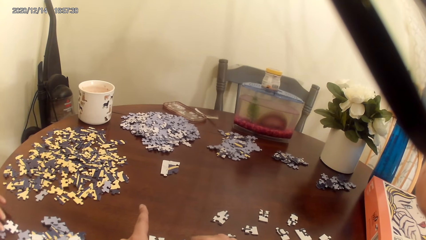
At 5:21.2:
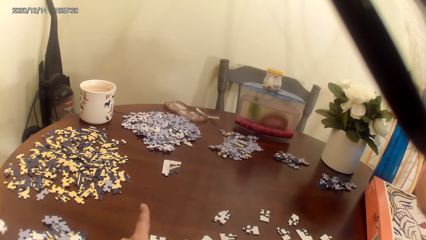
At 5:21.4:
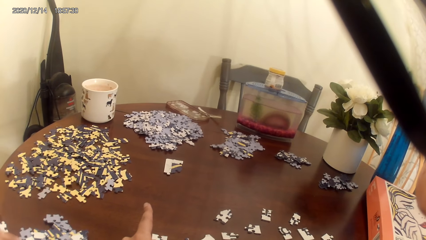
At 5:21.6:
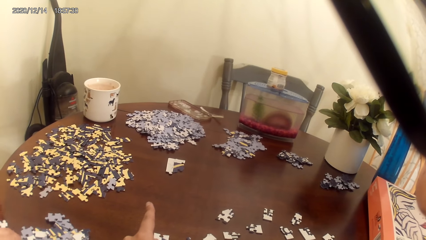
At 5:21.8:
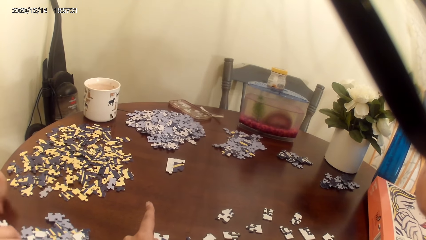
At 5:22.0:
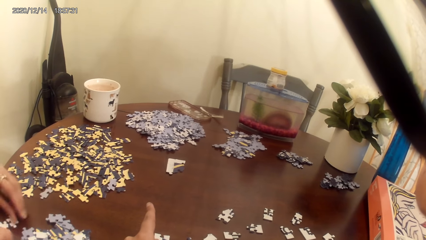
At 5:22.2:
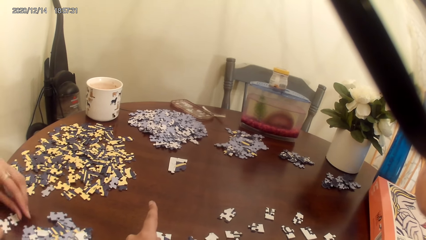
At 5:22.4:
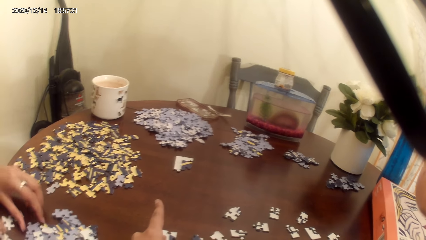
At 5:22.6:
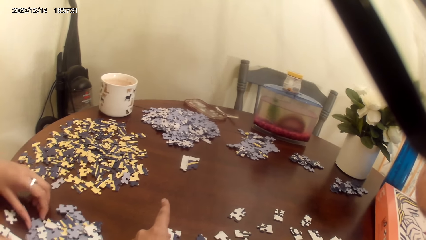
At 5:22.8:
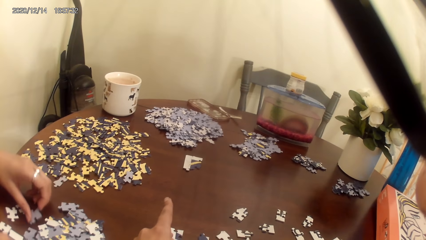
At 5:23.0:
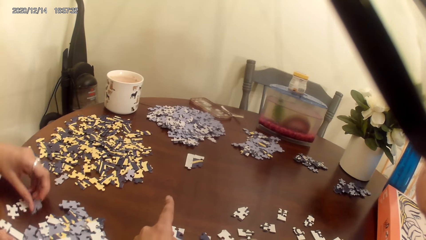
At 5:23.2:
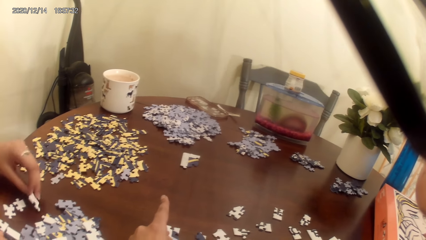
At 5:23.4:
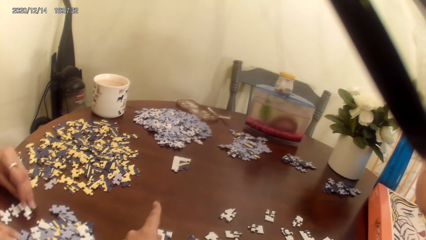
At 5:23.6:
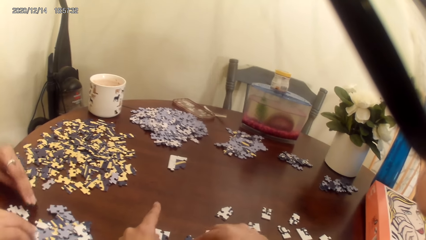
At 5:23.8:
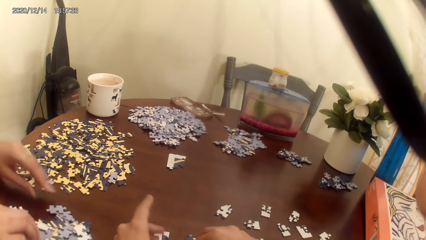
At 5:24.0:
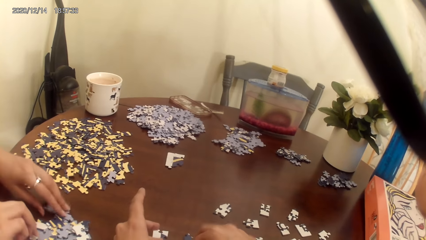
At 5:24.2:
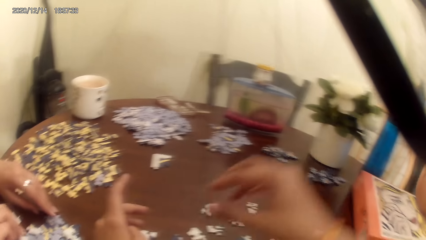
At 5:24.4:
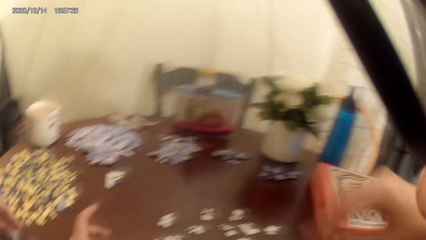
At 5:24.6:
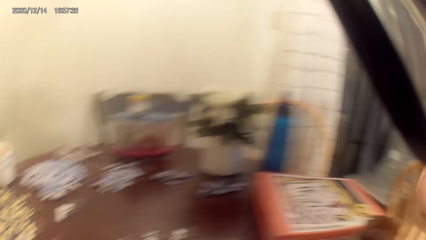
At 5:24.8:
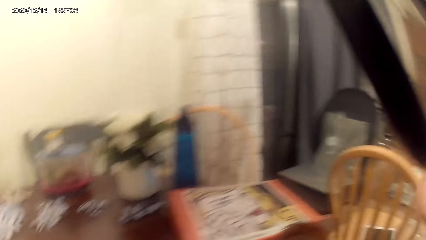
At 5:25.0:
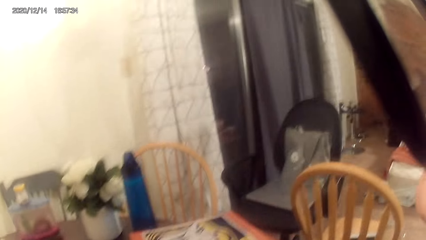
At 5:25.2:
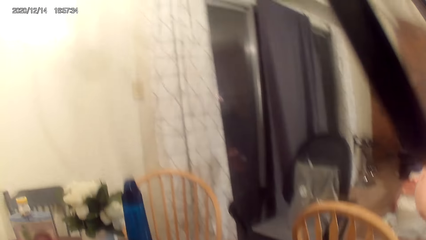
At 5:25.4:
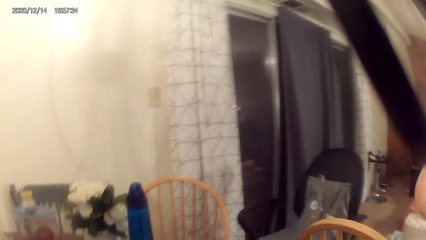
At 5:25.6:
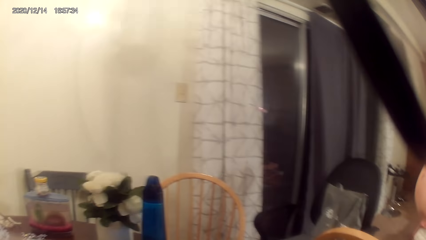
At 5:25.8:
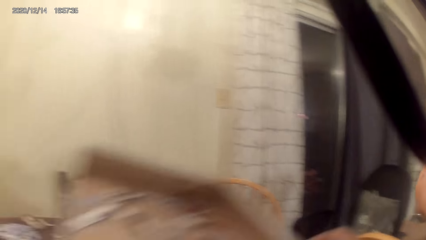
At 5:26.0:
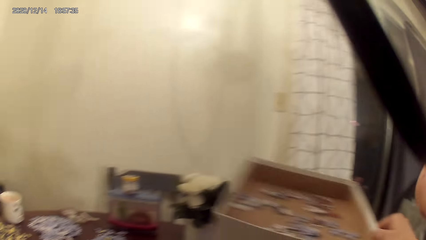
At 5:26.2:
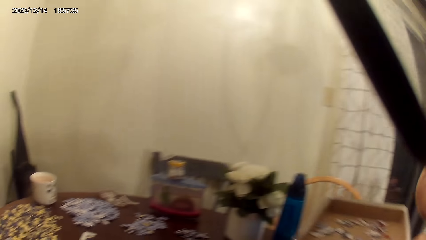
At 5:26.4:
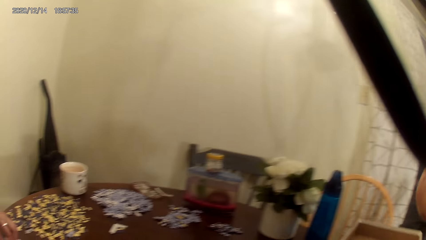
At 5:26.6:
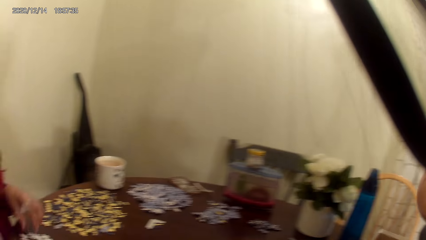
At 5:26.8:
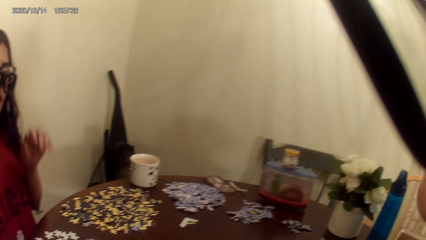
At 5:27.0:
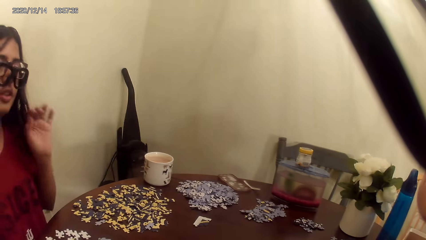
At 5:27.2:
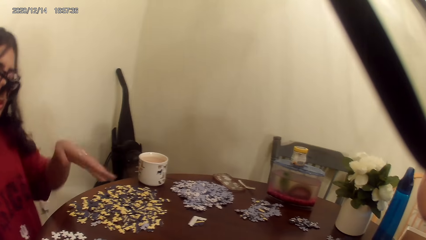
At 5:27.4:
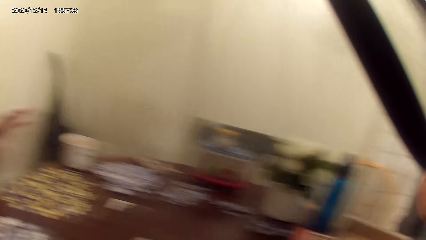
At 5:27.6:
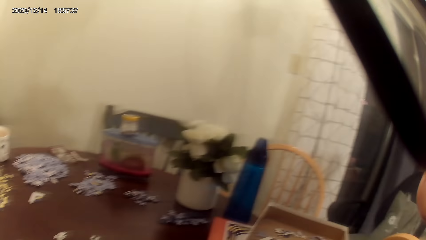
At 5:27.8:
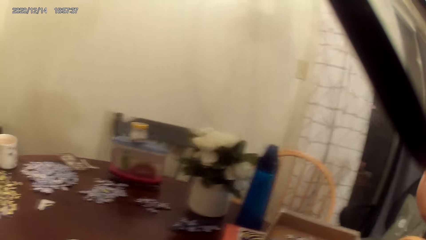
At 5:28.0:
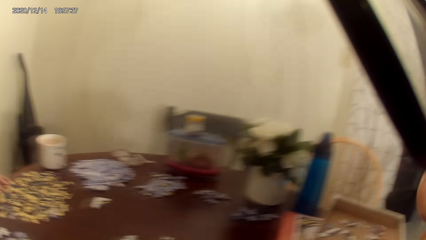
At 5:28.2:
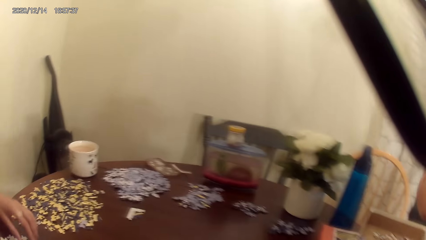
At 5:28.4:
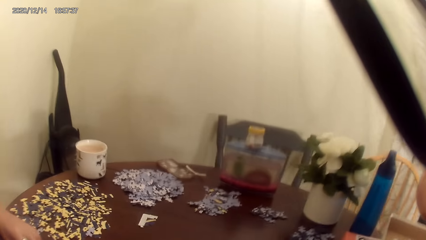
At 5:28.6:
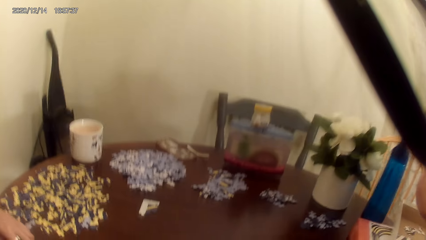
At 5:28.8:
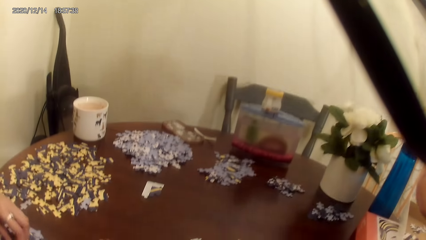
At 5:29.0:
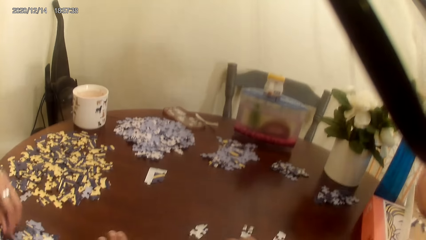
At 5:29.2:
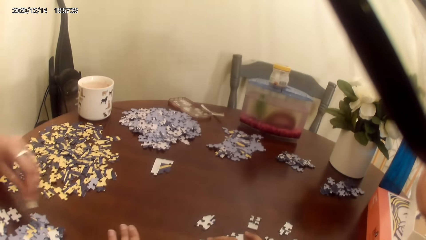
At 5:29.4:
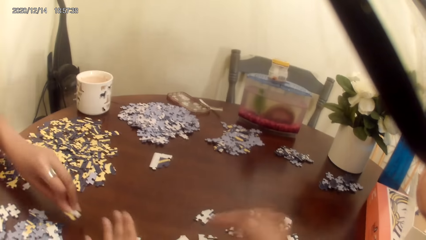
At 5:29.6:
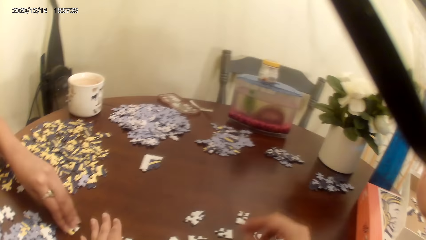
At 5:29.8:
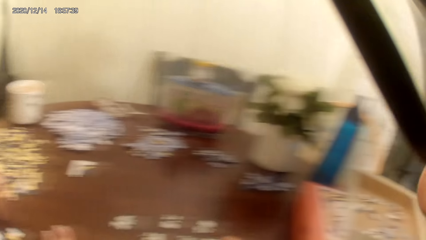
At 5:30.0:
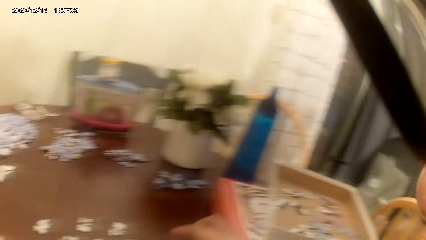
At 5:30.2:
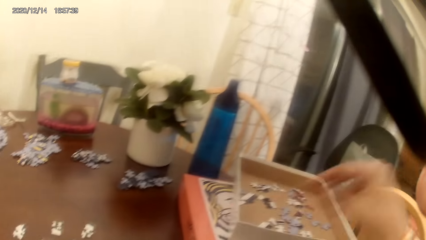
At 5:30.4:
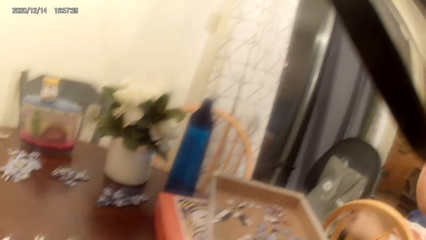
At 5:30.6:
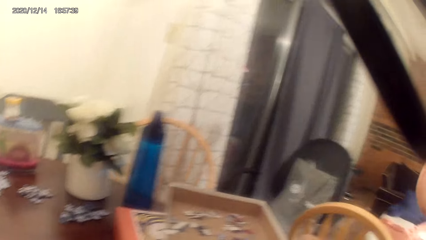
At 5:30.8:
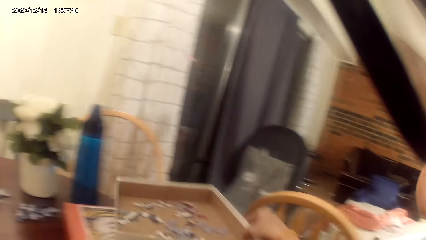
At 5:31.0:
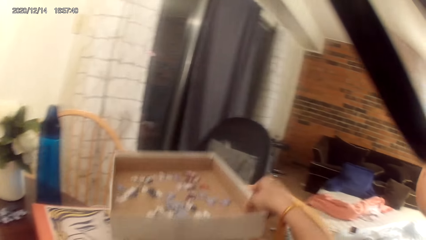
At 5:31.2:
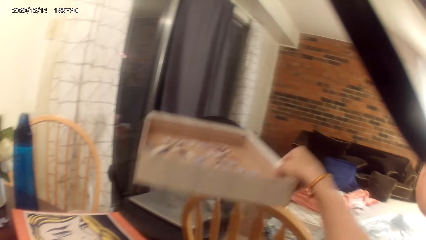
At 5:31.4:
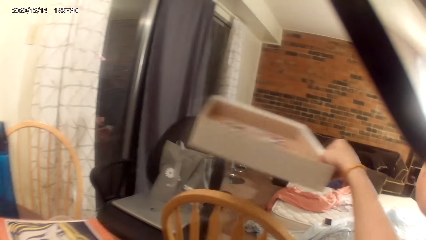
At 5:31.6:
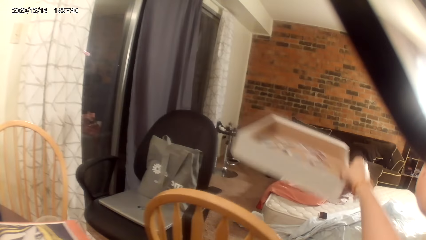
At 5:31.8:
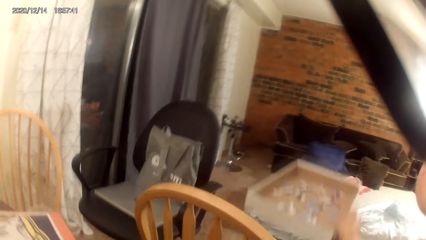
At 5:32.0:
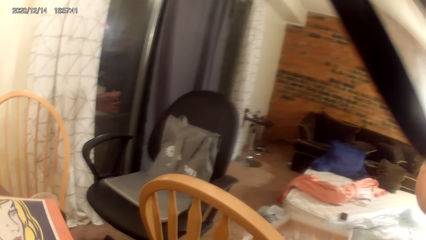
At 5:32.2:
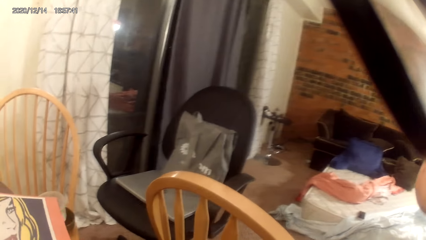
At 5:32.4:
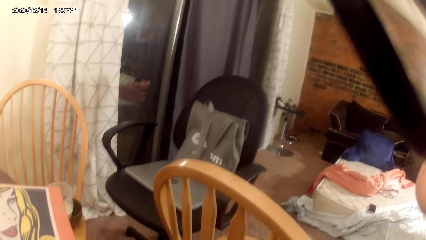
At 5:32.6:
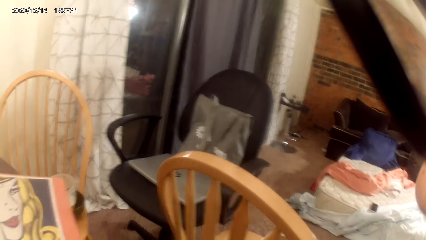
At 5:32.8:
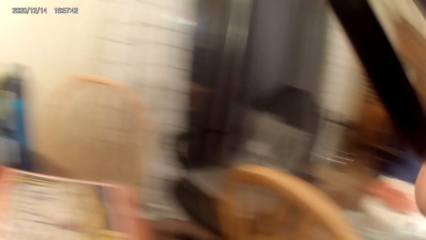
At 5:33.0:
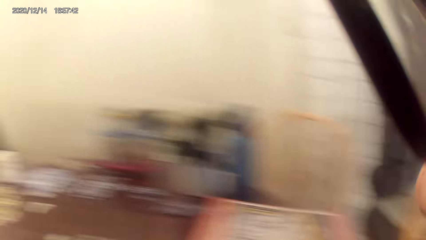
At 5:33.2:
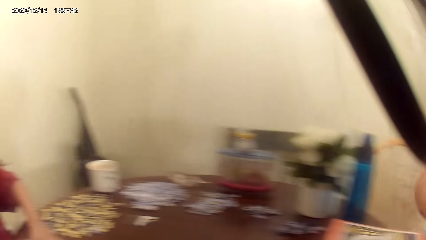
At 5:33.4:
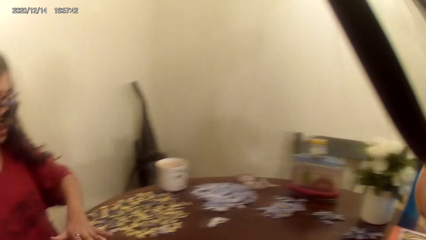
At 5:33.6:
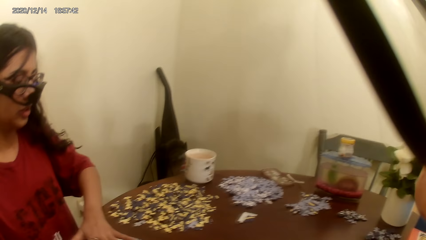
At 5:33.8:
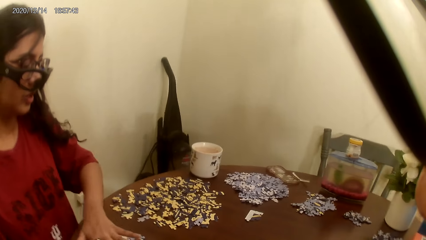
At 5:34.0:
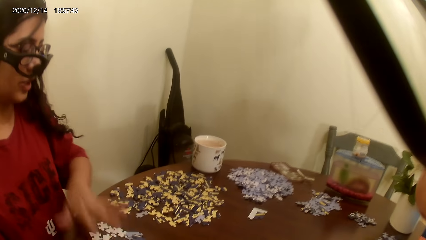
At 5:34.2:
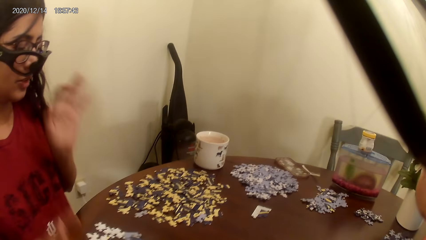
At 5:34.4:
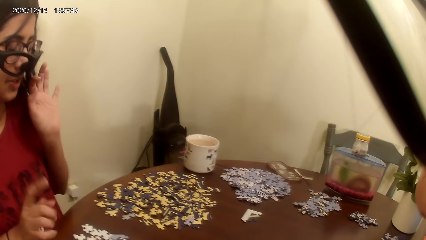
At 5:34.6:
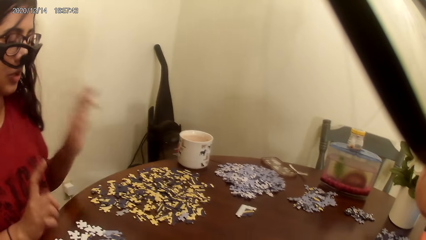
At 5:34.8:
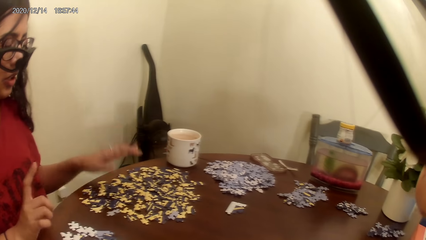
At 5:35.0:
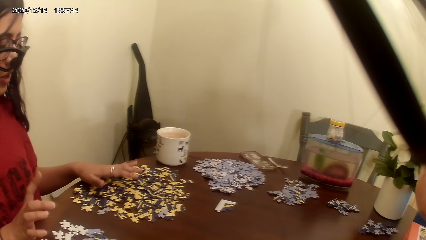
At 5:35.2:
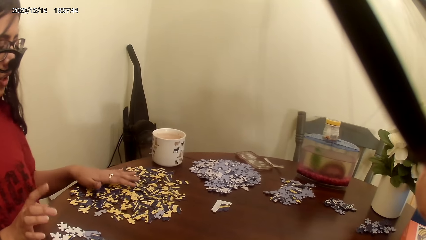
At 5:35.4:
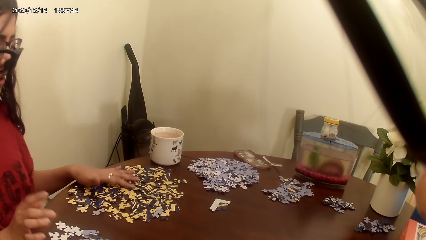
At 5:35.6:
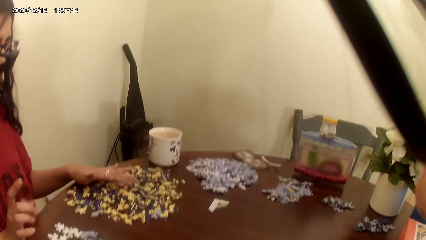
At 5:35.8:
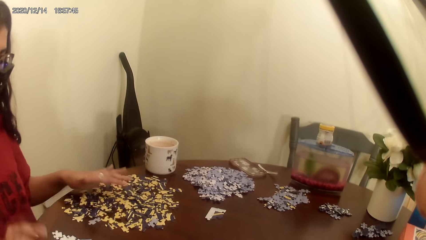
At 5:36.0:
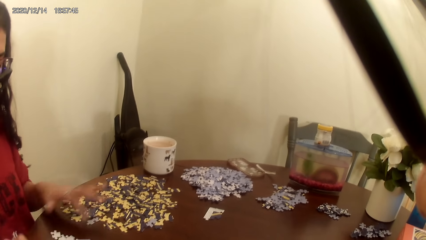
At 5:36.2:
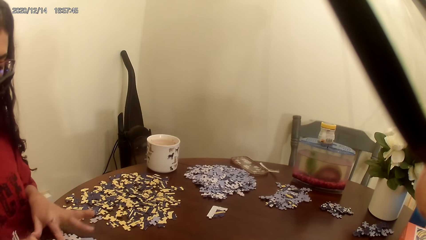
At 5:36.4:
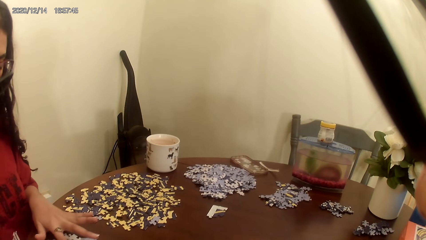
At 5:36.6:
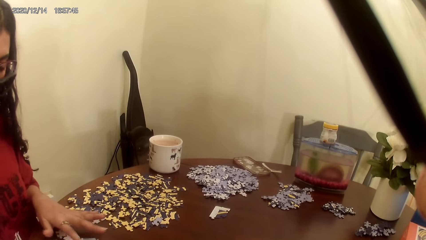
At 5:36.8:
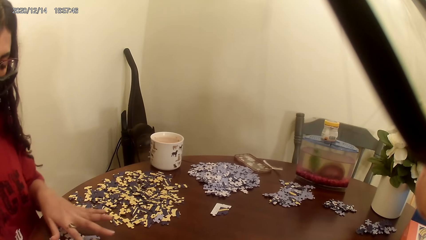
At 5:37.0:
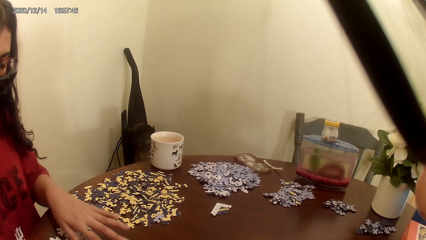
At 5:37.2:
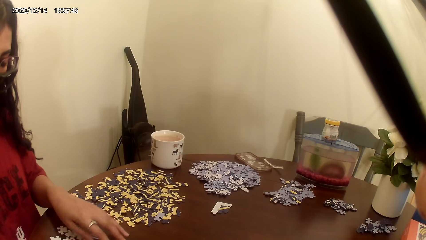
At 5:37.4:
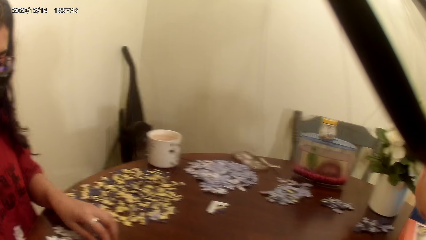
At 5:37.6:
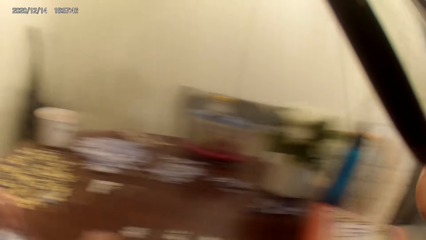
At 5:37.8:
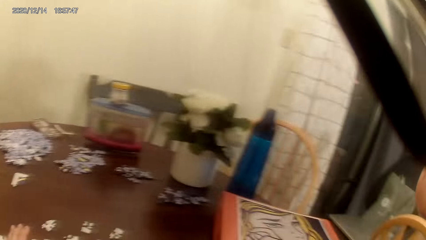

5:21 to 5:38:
A person talks to the camera wearer. The camera wearer looks around and moves the cards box. The person talks to the camera wearer. The person plays the game. The camera wearer moves the cards box and puts the box down. They talk to the person and look around. The person talks to the camera wearer.
